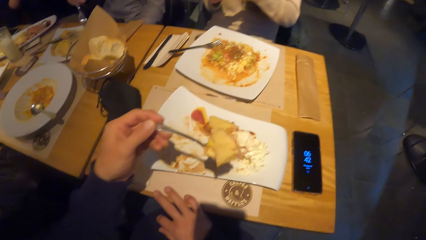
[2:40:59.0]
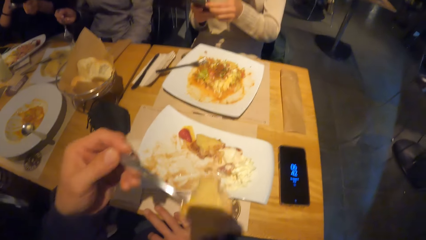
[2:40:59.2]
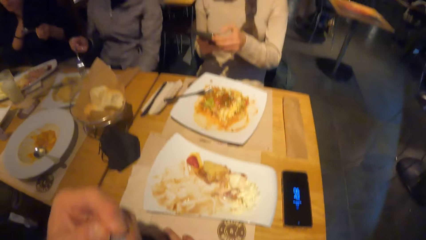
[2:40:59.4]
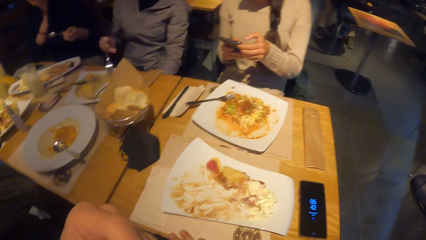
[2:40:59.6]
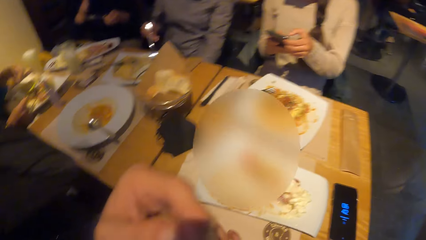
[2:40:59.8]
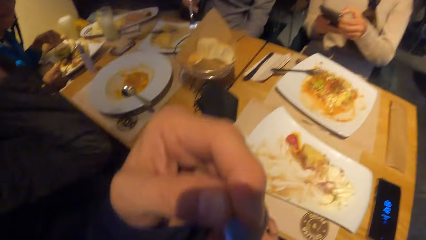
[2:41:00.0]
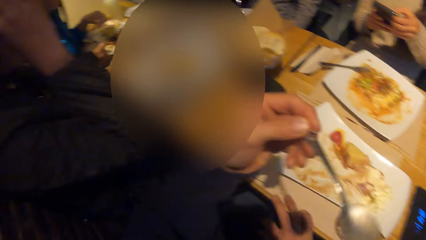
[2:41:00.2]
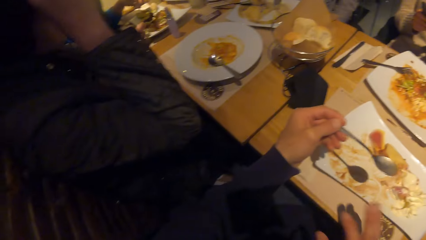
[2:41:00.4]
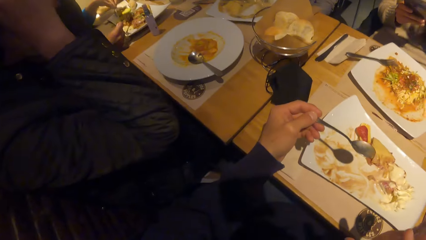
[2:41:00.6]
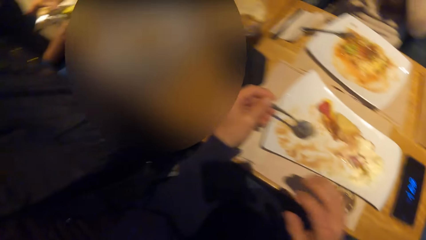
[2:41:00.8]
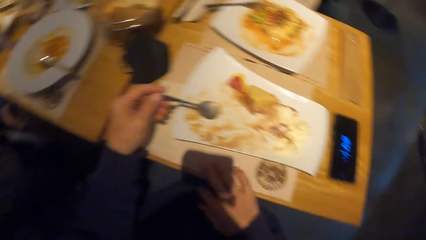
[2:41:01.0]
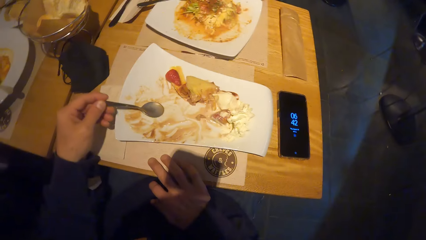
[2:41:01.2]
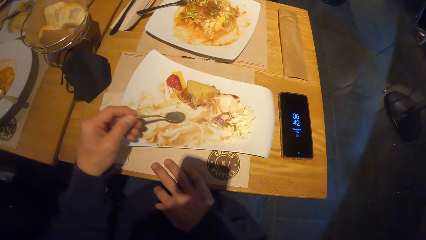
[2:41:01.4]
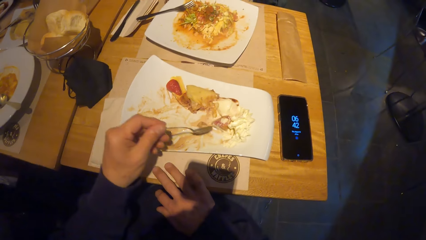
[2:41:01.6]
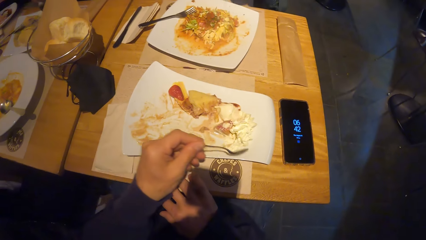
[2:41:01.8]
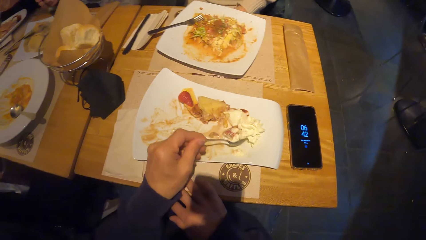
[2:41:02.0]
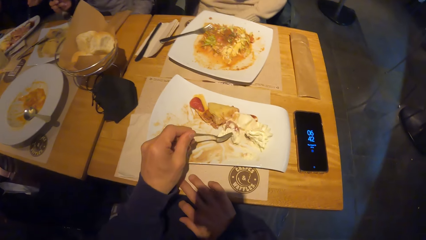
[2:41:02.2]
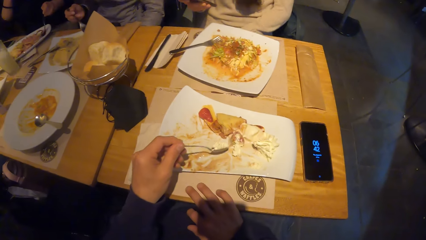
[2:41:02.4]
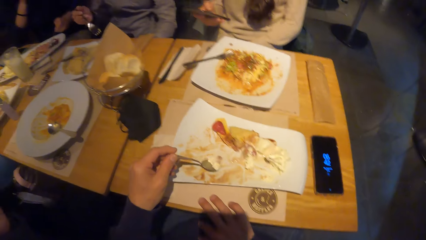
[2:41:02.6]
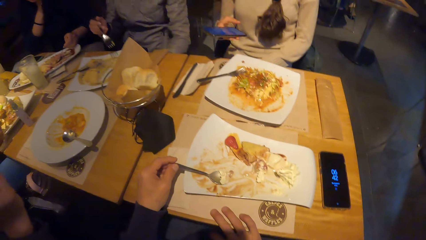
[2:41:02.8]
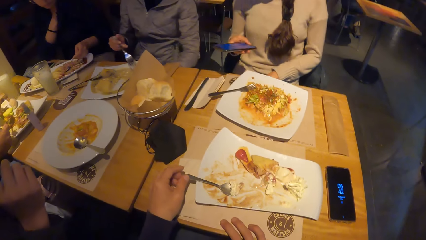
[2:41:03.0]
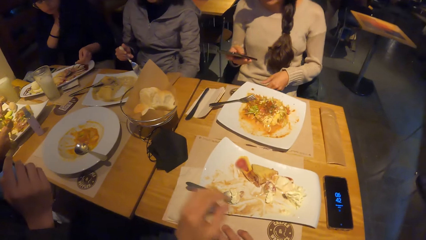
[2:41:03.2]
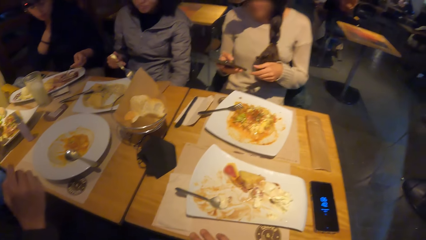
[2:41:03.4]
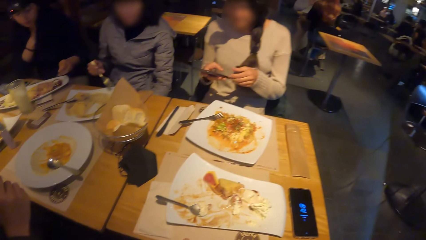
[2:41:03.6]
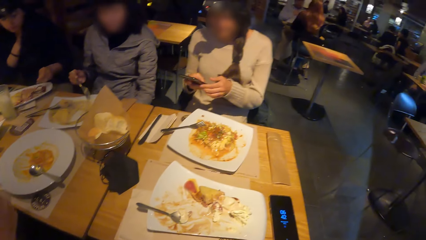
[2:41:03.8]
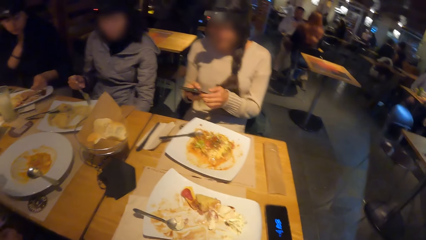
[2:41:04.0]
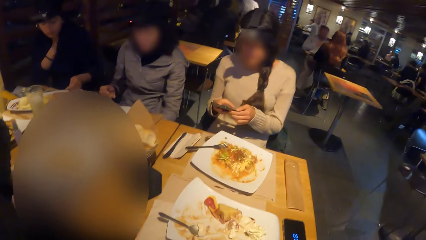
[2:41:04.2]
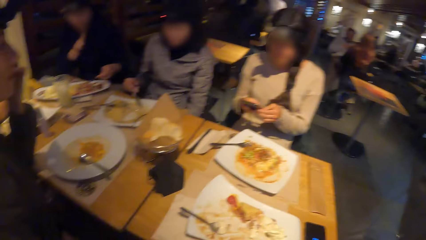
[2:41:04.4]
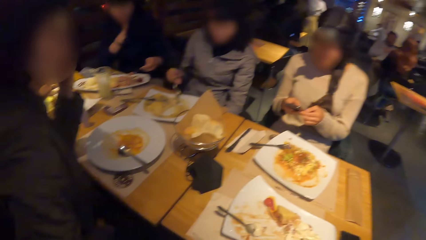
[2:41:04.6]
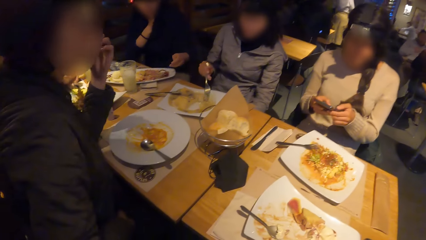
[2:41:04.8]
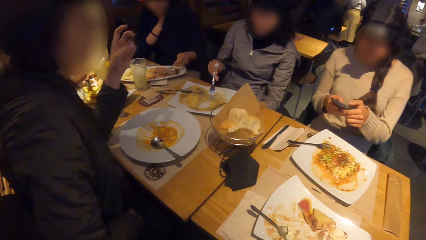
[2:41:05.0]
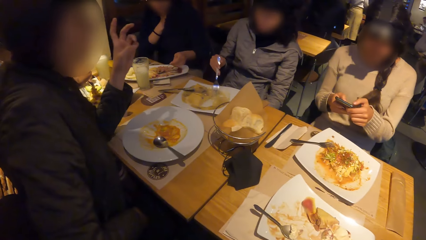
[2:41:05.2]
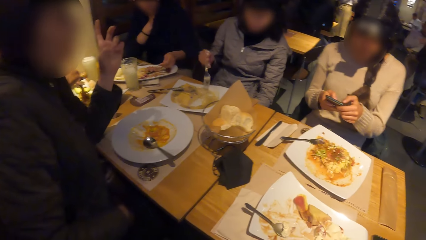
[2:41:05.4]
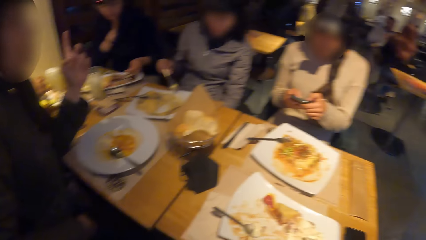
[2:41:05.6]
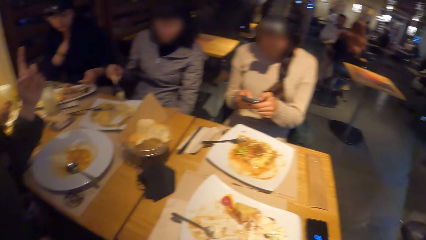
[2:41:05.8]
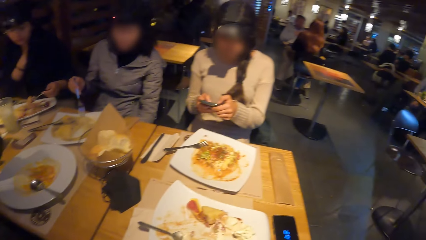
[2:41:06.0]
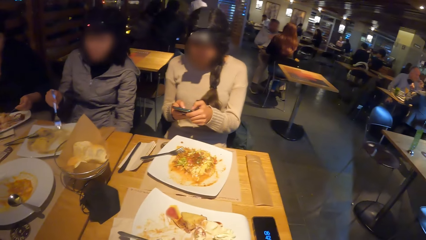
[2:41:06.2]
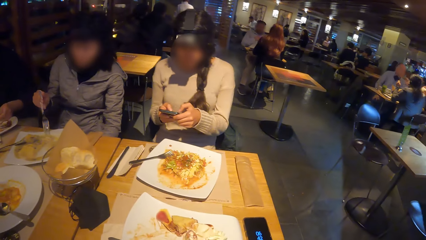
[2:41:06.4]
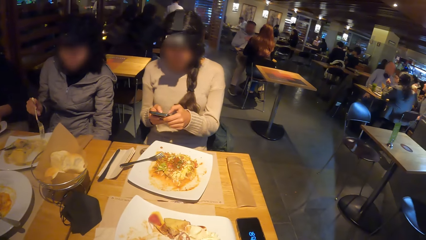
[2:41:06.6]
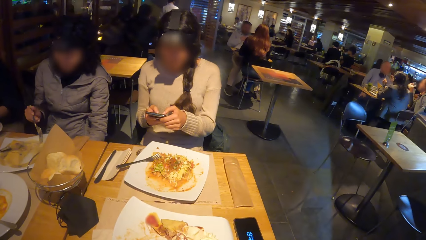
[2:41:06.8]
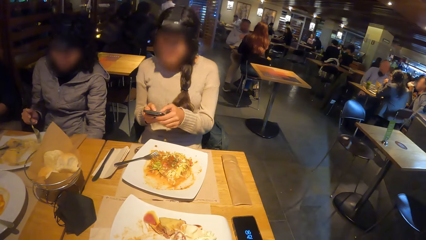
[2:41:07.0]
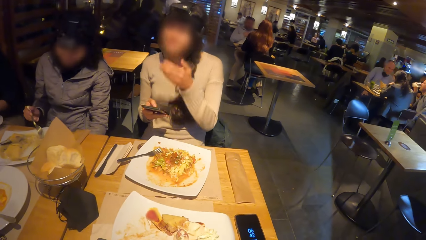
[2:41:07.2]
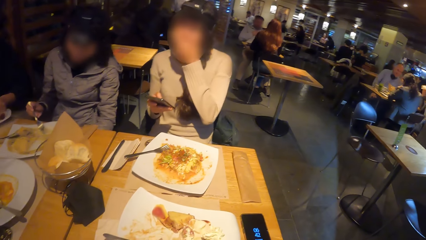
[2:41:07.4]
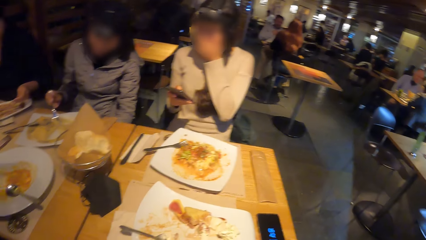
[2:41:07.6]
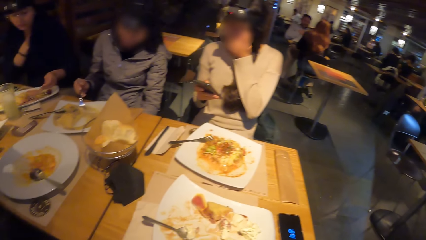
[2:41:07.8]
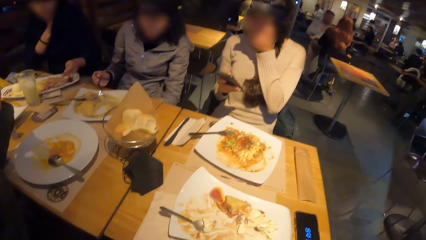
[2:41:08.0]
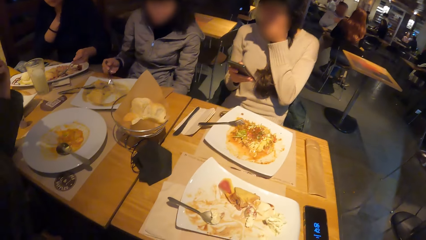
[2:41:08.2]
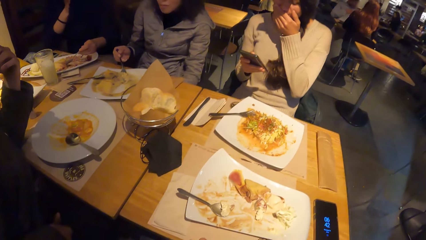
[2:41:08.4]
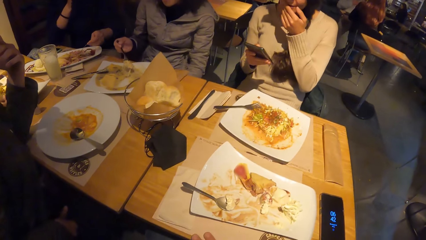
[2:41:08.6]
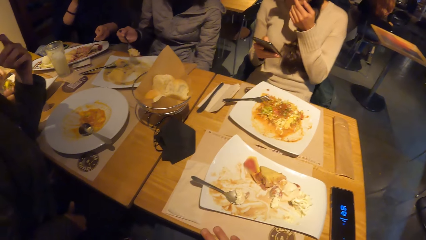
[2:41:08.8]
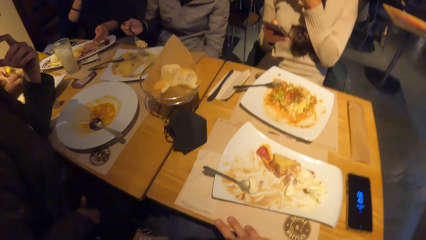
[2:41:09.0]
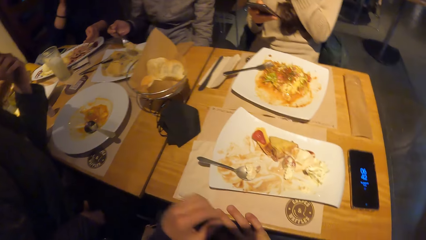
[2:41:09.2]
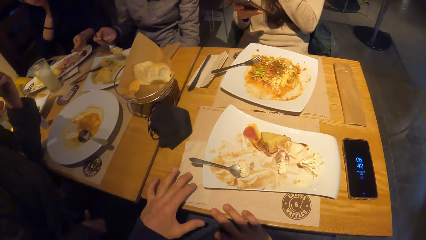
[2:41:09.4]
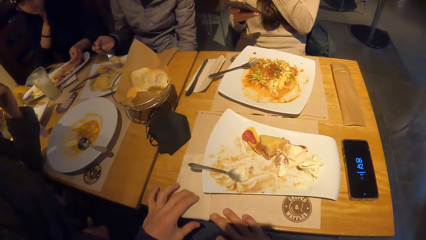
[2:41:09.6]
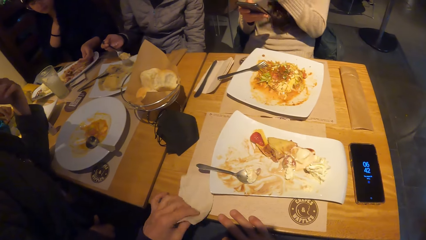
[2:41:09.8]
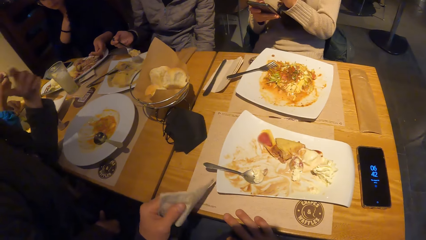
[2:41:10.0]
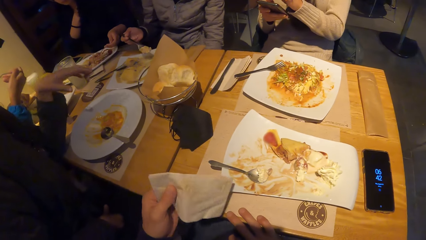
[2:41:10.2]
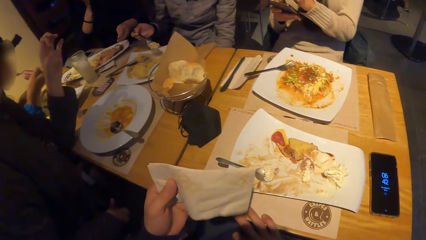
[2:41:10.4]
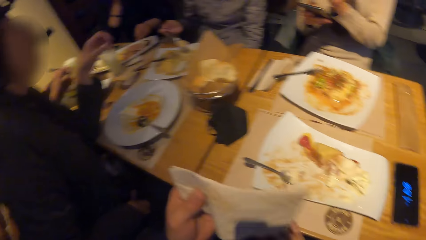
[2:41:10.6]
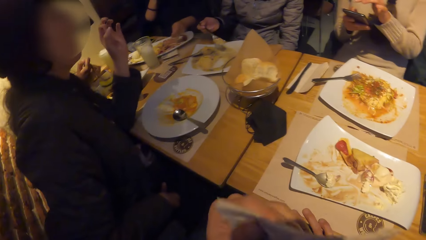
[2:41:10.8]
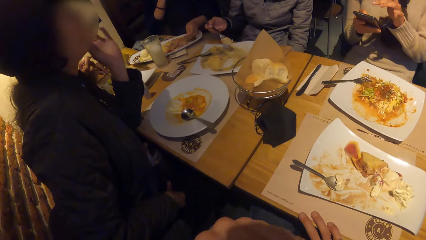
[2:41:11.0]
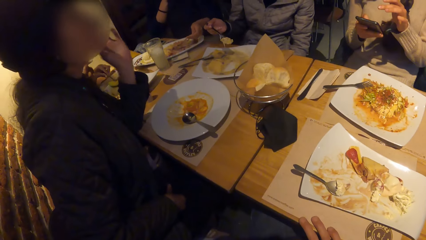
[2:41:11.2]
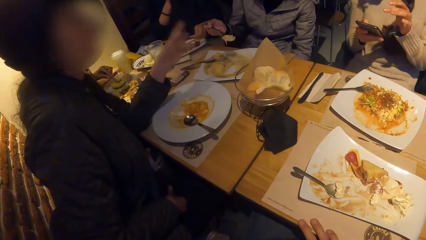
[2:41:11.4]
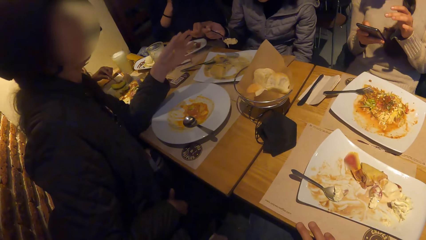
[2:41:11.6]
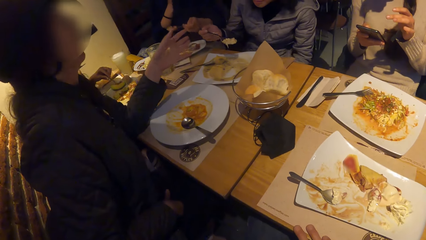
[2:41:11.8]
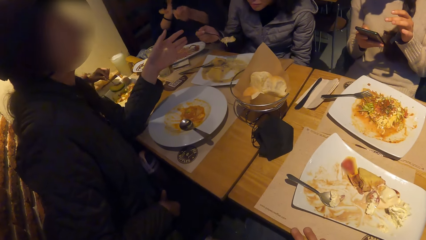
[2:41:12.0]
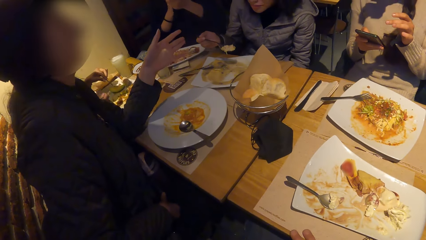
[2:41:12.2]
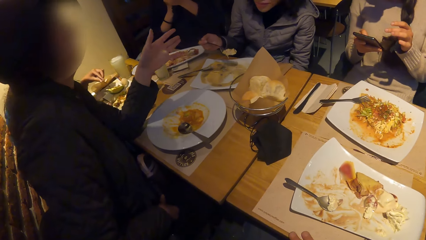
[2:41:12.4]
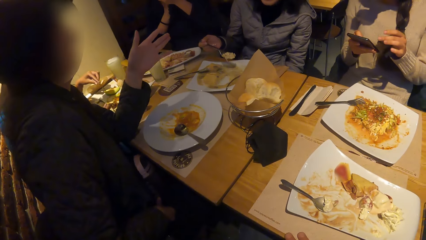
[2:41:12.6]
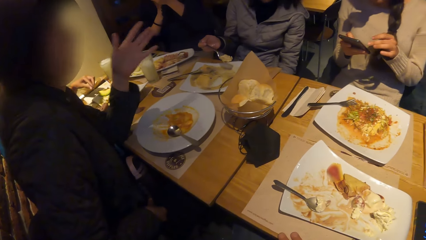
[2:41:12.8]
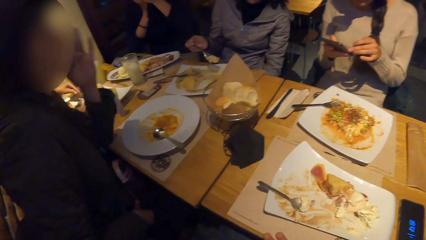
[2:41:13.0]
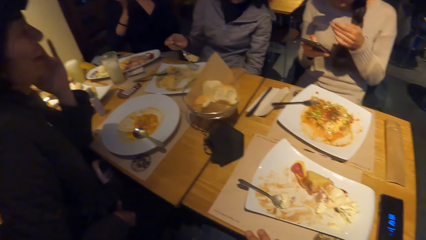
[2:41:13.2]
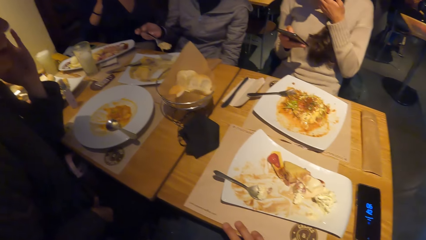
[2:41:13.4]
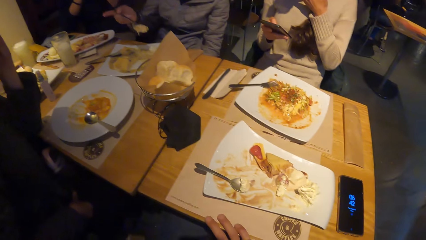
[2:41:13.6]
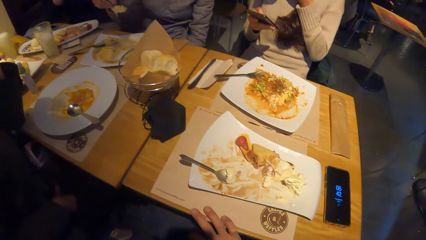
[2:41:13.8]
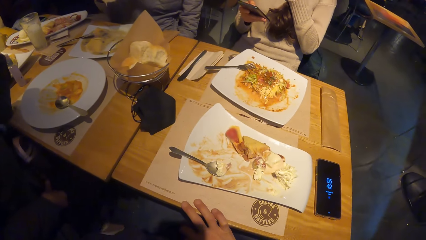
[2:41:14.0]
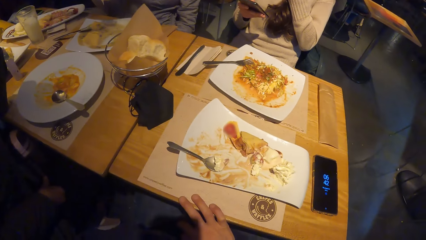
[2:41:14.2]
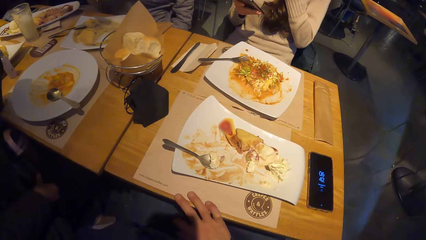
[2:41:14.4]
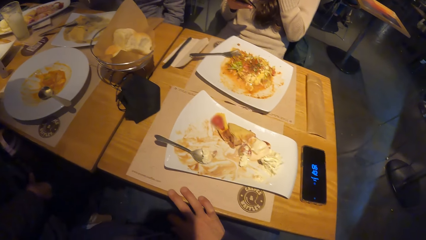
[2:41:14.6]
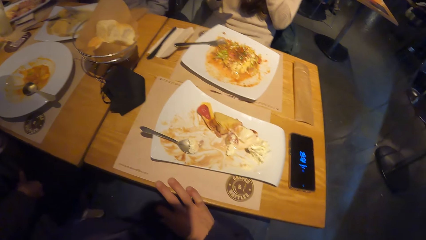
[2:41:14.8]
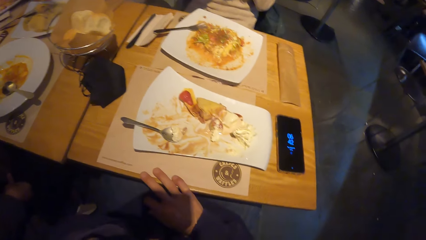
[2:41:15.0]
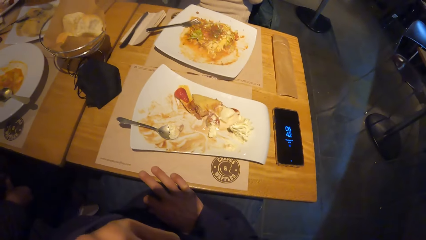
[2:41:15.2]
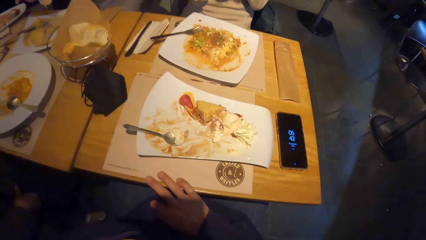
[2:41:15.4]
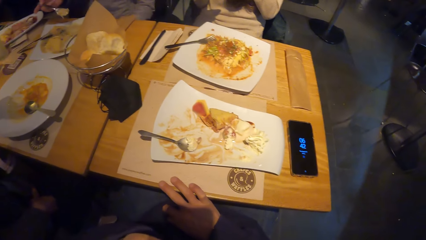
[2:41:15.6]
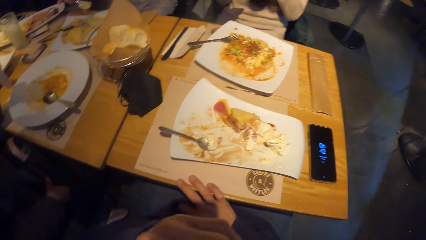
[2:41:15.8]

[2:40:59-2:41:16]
The camera wearer shakes the spoon with the food. He puts a spoon of food in the mouth. He places the right hand on the table. He scoops the food with the spoon. He places the spoon with food on the plate. He looks around the table. He looks at a person. The woman touches her face with her left hand. The camera wearer talks to the person. He places both hands on the table. He picks up the serviette on the table with his left hand. He cleans his mouth with the serviette in his left hand. He looks at another person. He looks at the plate of food.
